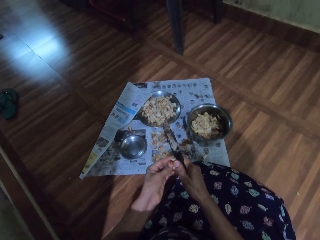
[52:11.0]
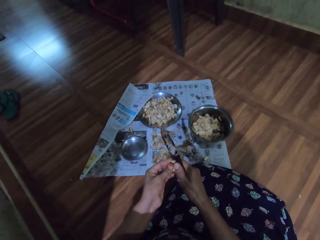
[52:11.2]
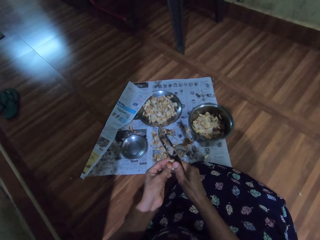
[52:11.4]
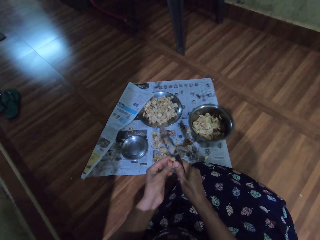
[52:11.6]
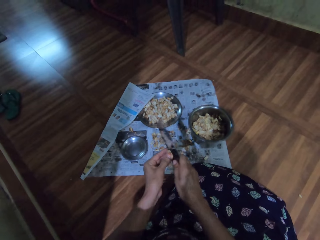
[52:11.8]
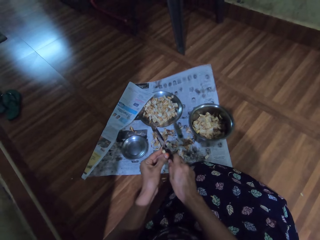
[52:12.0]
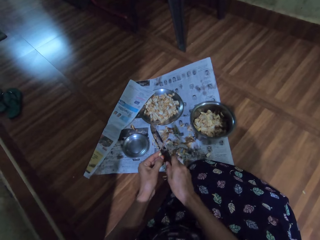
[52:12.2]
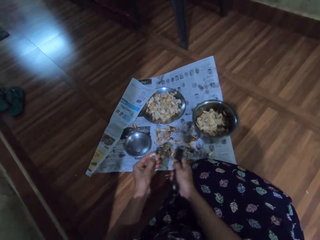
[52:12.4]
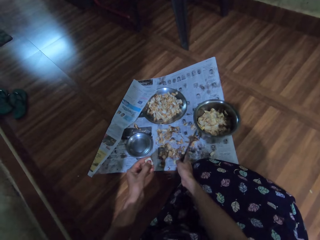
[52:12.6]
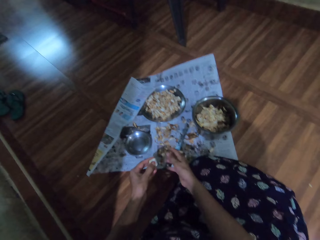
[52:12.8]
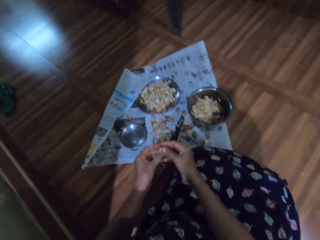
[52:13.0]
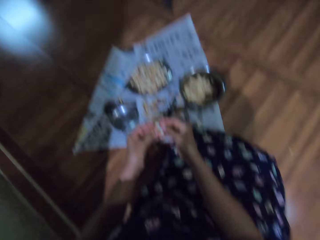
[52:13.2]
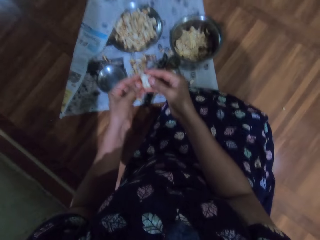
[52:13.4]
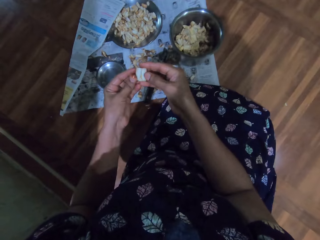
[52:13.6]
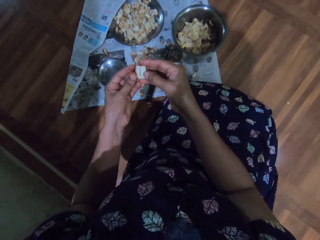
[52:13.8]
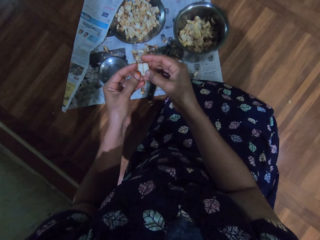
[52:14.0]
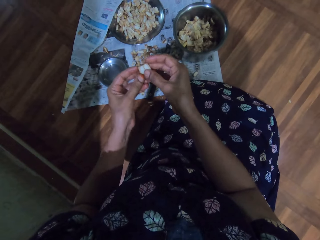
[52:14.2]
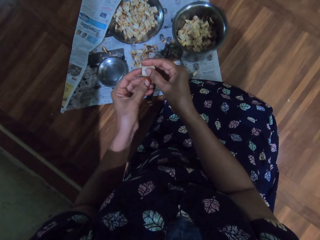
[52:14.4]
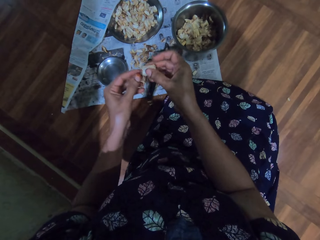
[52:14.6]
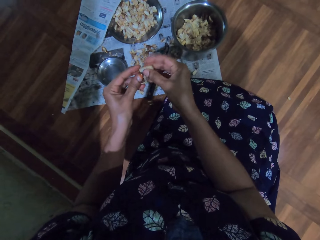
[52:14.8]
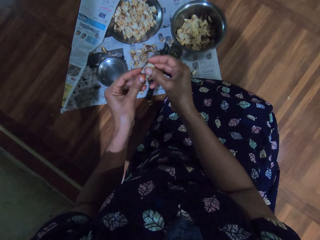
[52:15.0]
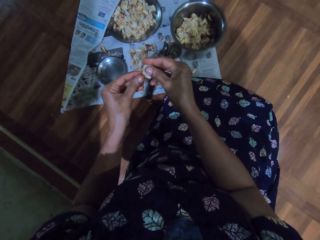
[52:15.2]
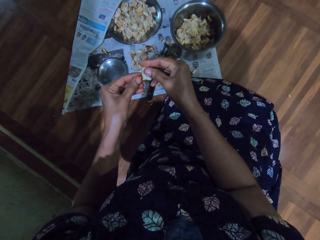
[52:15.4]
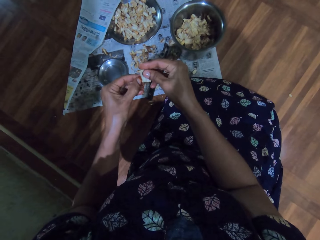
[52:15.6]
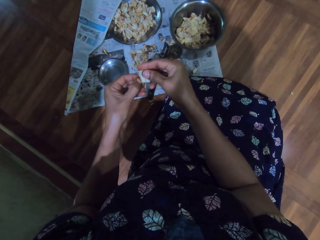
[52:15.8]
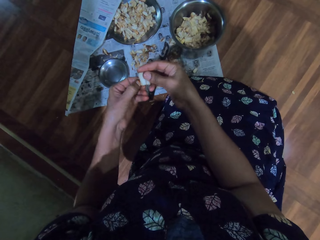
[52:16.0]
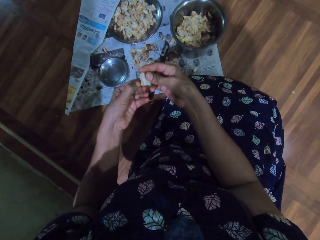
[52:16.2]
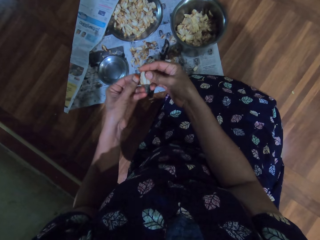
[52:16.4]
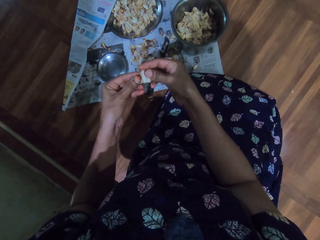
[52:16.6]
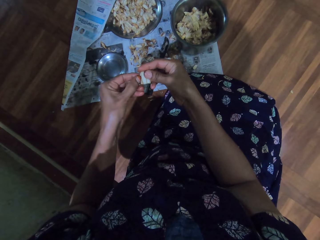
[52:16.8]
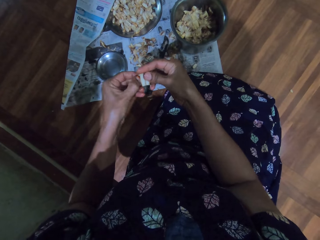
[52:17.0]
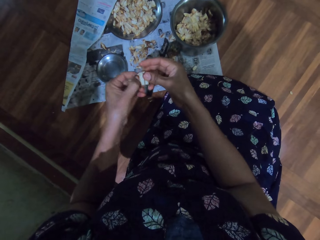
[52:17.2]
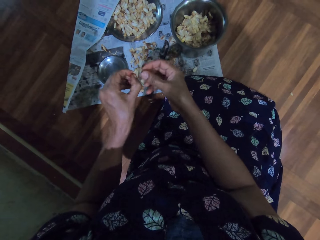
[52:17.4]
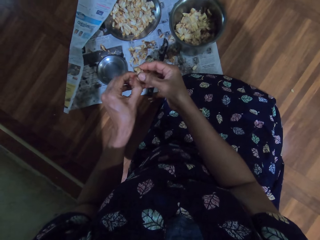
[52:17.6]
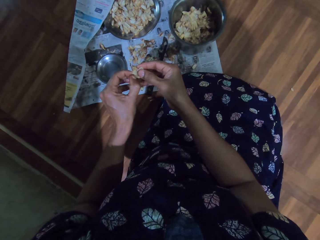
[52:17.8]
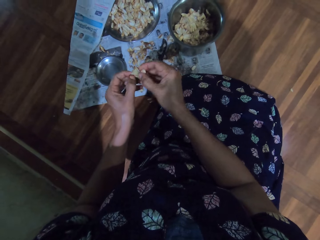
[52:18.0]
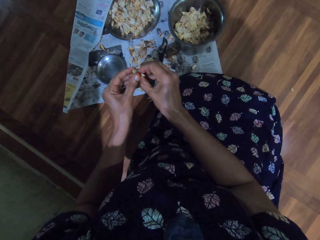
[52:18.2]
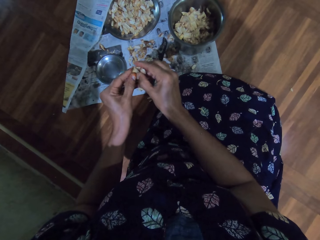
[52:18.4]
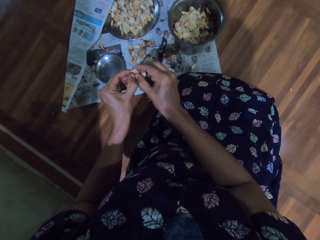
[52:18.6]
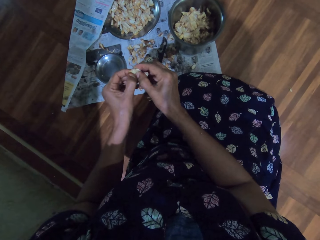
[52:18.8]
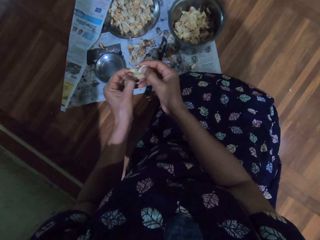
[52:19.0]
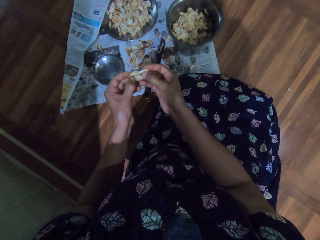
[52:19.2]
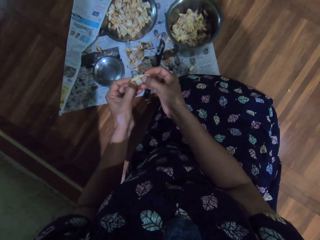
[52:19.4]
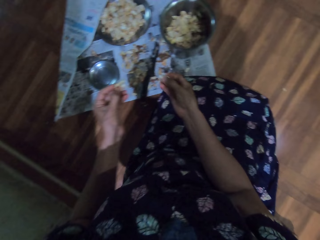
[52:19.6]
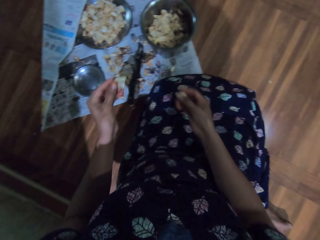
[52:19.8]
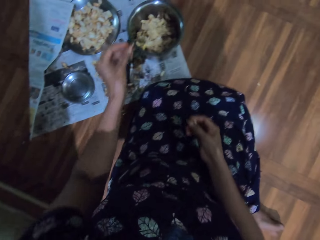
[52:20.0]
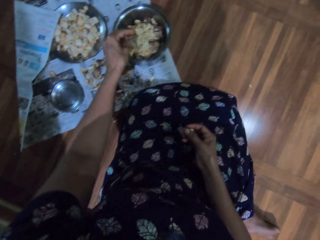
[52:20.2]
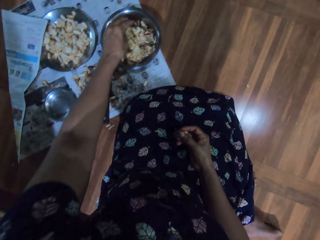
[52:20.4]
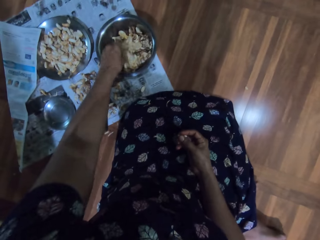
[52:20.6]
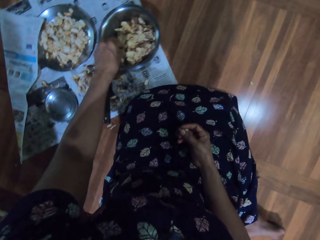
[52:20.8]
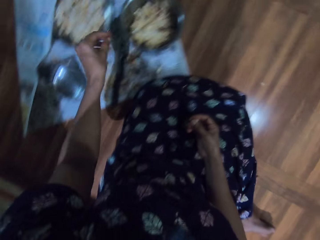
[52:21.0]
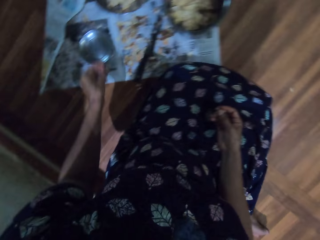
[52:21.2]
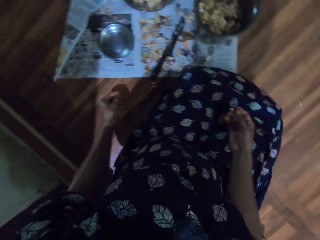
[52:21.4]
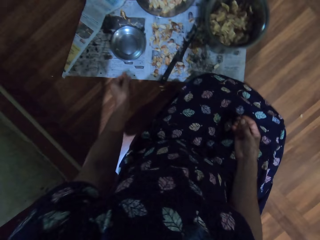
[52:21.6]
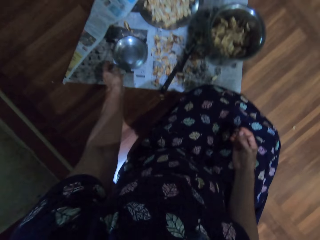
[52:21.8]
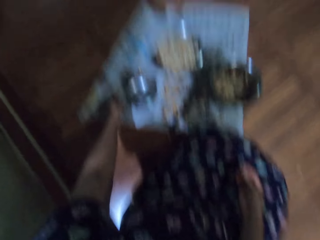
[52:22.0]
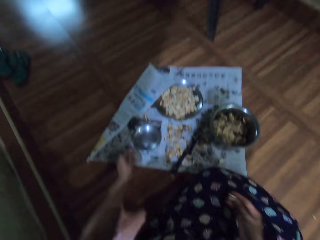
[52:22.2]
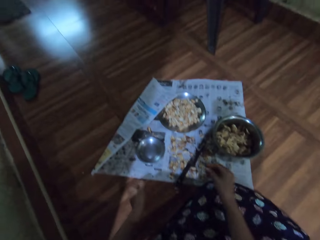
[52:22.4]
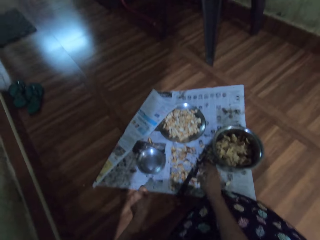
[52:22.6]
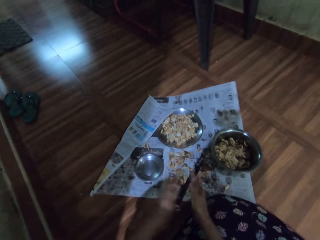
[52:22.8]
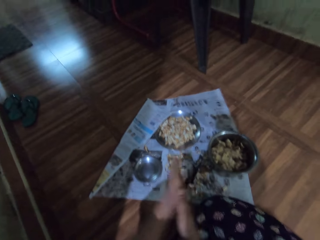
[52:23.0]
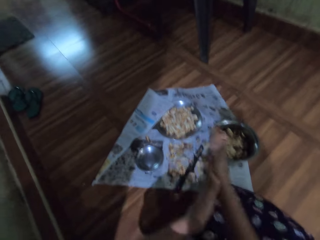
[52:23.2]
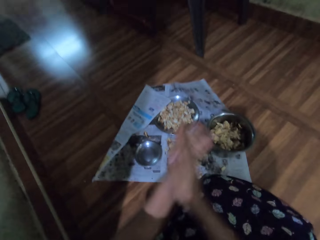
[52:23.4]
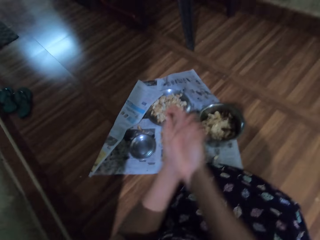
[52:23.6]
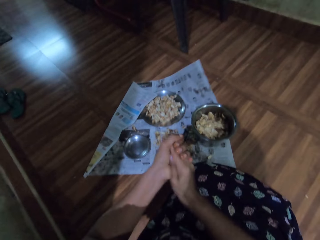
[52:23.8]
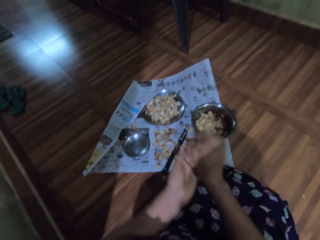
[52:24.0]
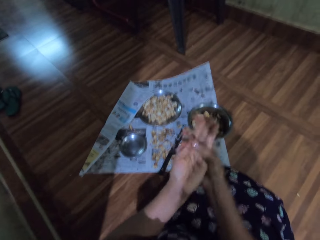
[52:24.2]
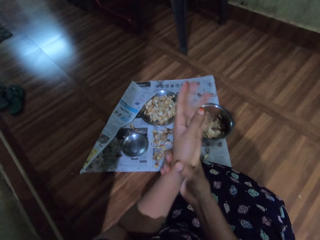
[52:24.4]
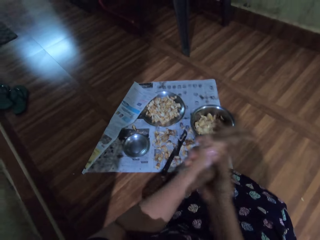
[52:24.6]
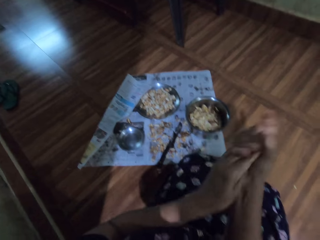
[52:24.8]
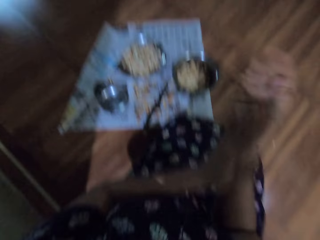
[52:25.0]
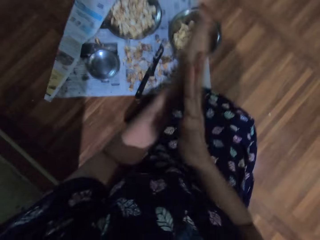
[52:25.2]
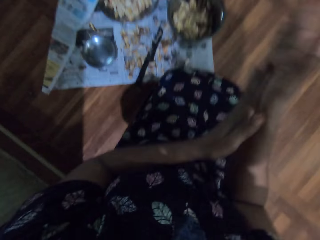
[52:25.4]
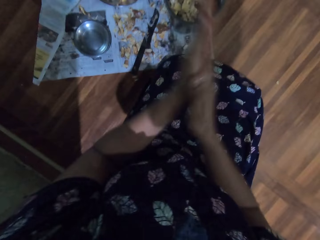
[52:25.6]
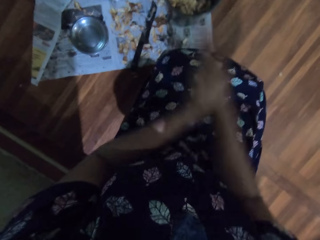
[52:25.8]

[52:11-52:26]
The camera wearer drops the knife on the newspaper with her right hand. She divides the garlic with both hands. She peels the garlic. She drops the garlic in the plate with her left hand. She puts the cover of the garlic in the bowl. She picks the garlic from the plate with her left hand. She drops the garlic on the newspaper with her left hand. She drops the garlic on the newspaper with her right hand. She rubs her hands together.

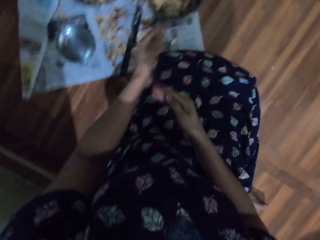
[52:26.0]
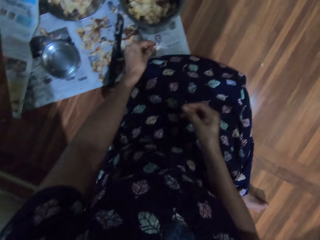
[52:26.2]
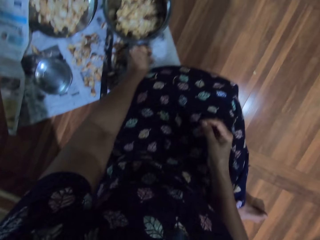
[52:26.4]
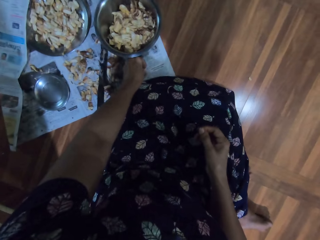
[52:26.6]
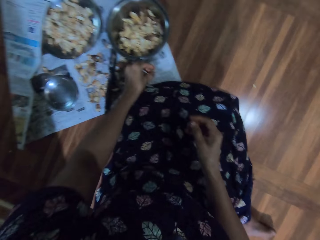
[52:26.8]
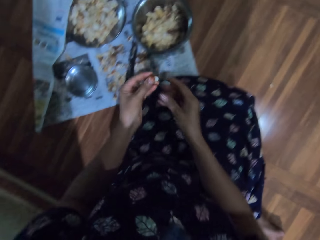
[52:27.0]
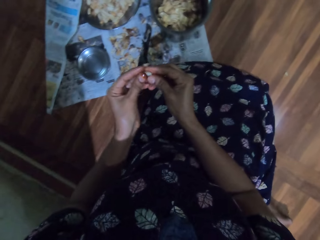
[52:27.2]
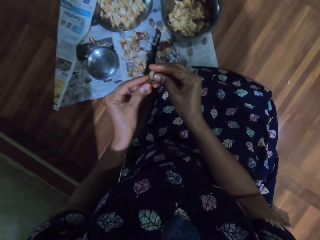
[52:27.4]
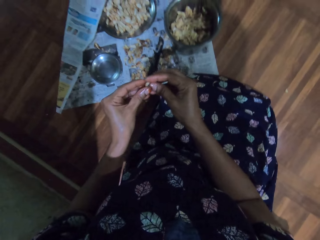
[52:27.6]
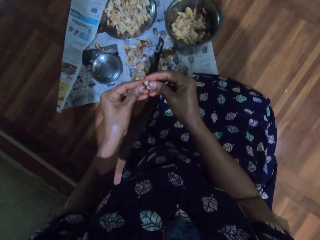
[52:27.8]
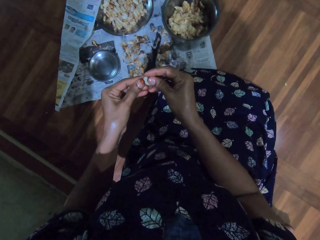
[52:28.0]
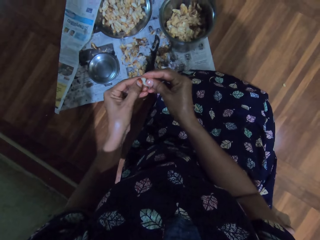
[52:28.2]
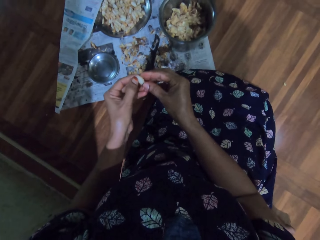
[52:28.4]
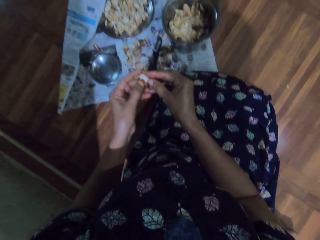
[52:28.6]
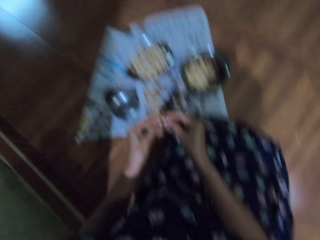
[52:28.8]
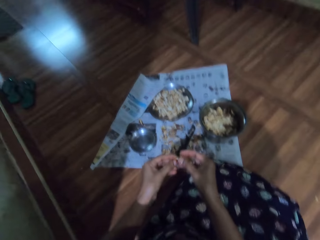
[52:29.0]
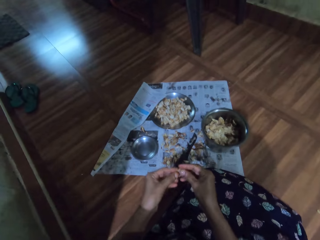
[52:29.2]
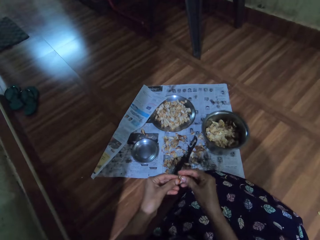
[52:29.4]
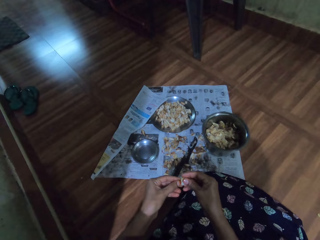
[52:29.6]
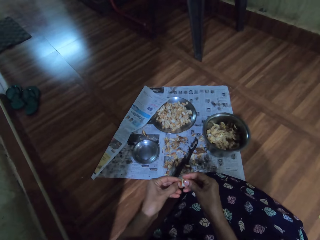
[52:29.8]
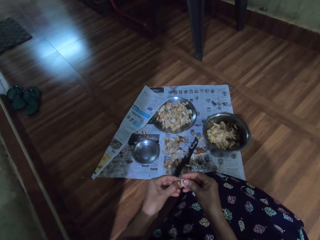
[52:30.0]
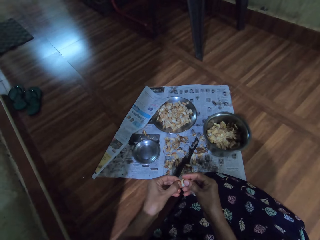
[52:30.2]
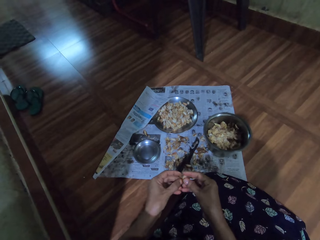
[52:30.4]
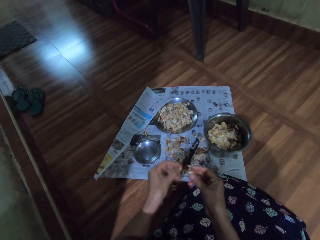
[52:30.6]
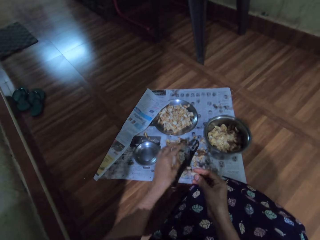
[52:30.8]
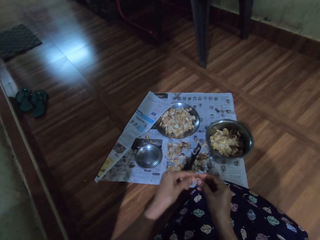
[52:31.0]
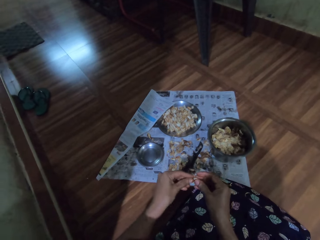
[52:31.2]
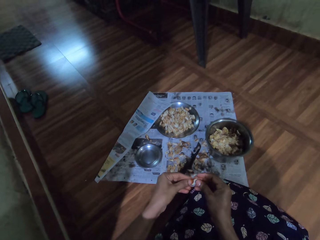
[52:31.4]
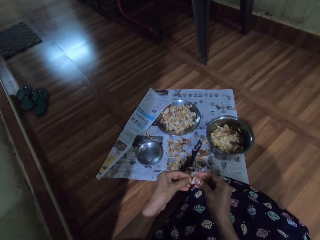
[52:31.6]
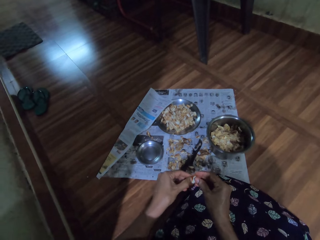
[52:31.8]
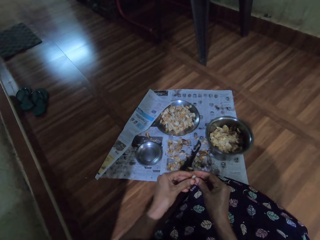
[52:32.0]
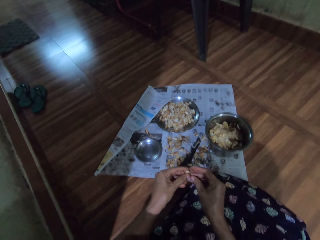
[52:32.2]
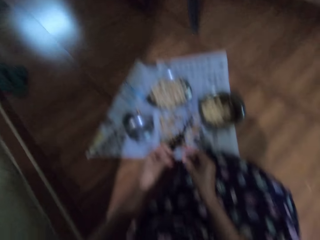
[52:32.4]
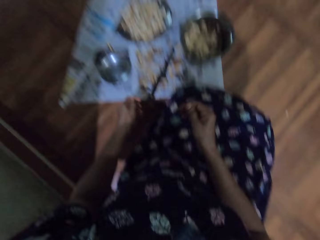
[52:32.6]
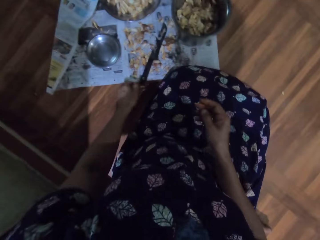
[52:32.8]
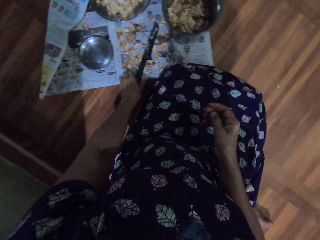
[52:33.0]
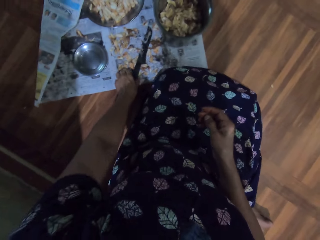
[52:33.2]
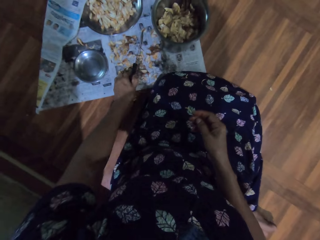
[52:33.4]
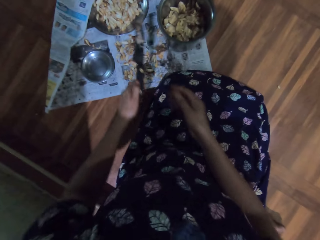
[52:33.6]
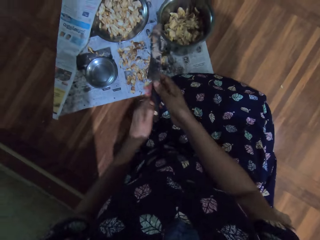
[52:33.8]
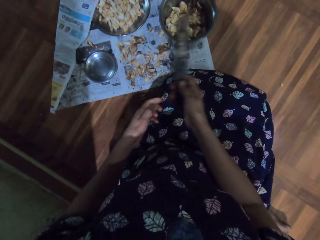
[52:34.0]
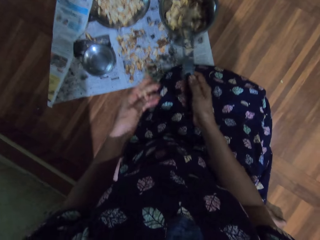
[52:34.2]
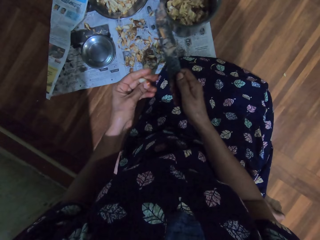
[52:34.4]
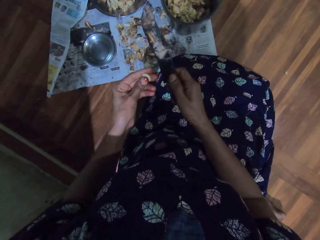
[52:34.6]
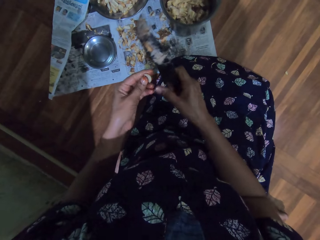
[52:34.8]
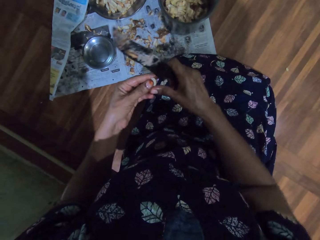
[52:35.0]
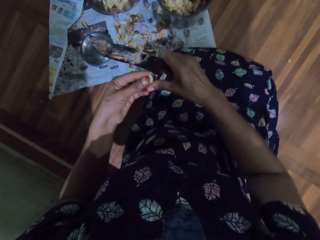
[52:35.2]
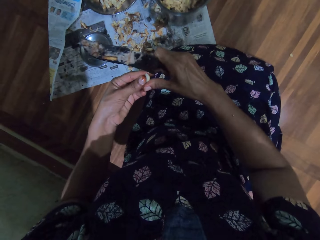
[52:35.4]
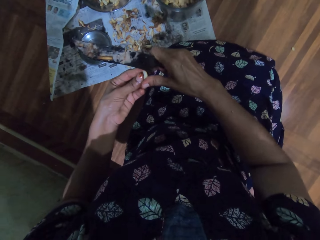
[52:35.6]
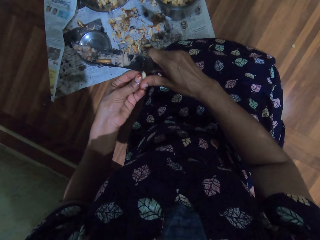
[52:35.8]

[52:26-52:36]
The camera wearer picks garlic from the newspaper with her left hand. She divides the garlic with both hands. She peels the garlic. She drops the garlic on the newspaper with her left hand. She divides the garlic with both hands. She picks the knife from the newspaper with her left hand. She passes the knife to her right hand.
